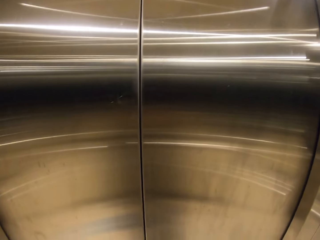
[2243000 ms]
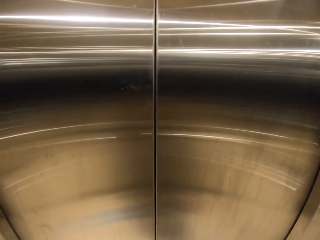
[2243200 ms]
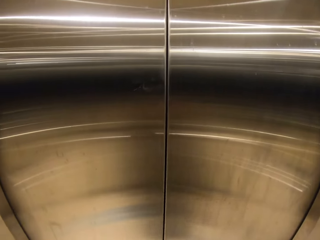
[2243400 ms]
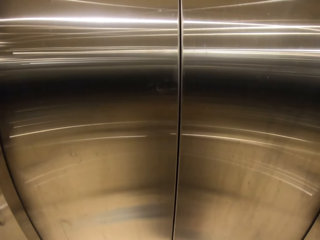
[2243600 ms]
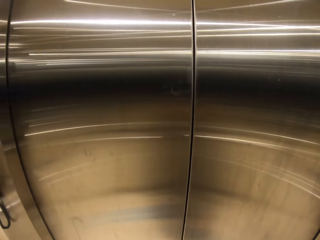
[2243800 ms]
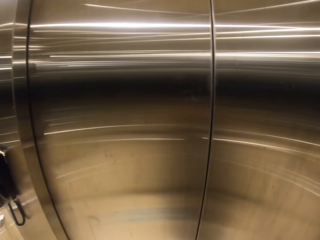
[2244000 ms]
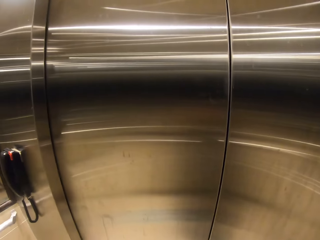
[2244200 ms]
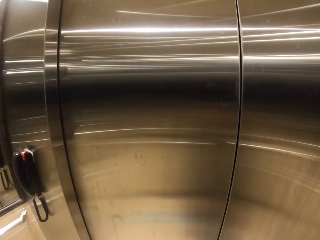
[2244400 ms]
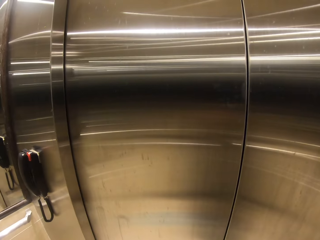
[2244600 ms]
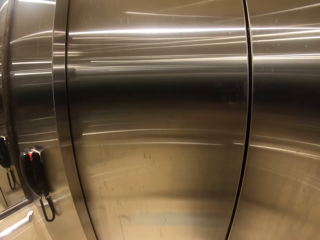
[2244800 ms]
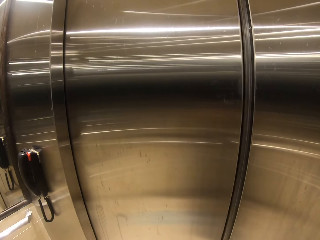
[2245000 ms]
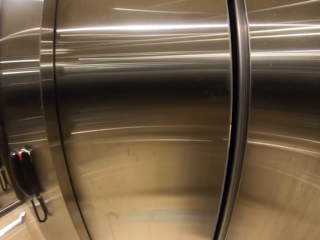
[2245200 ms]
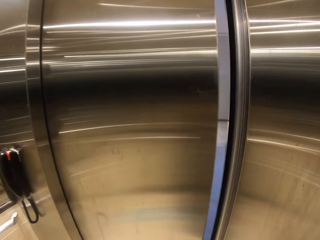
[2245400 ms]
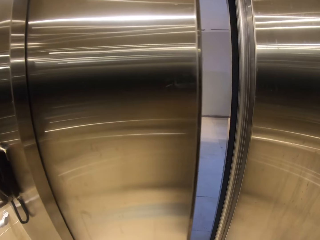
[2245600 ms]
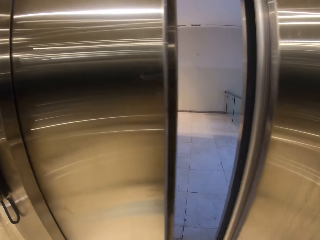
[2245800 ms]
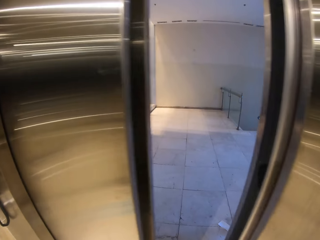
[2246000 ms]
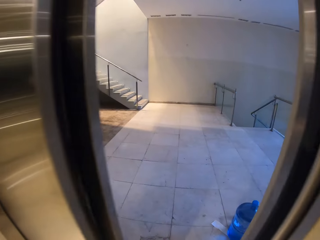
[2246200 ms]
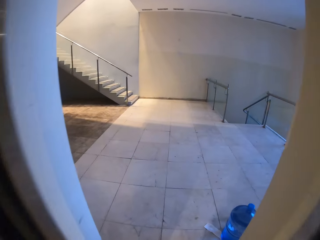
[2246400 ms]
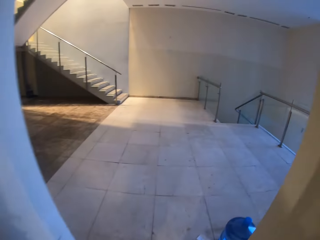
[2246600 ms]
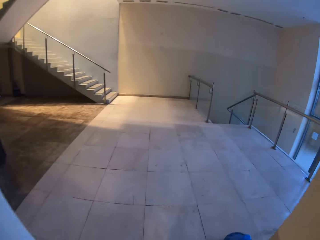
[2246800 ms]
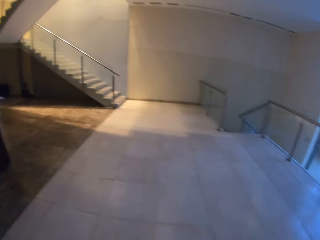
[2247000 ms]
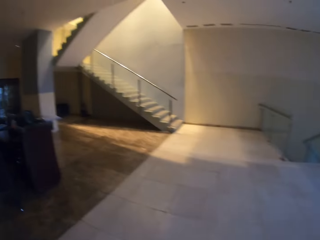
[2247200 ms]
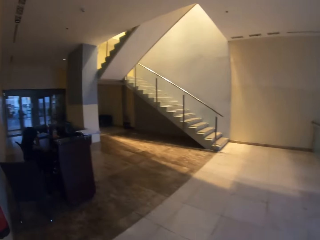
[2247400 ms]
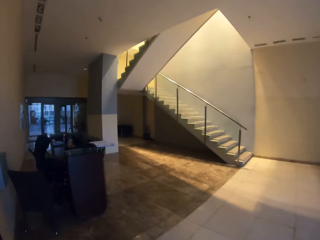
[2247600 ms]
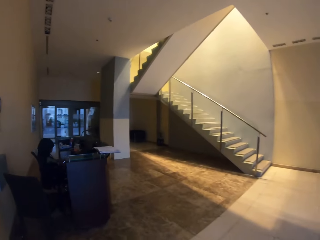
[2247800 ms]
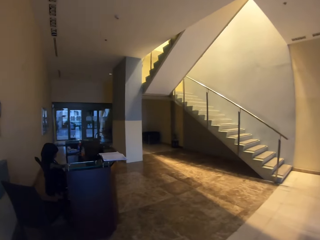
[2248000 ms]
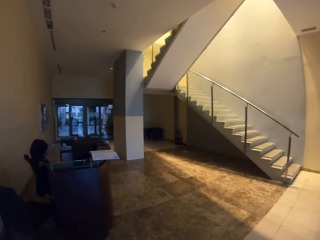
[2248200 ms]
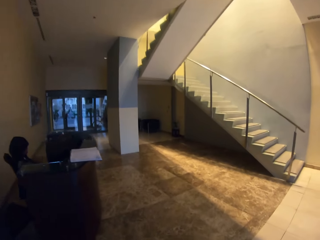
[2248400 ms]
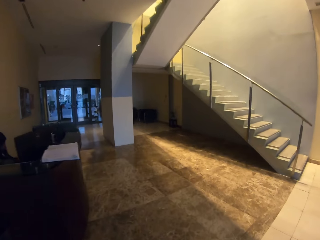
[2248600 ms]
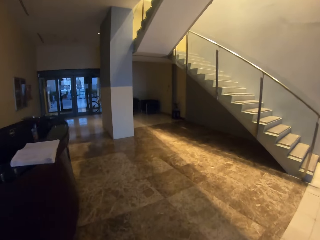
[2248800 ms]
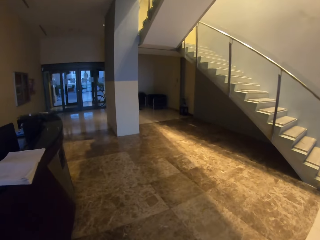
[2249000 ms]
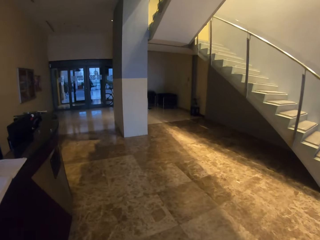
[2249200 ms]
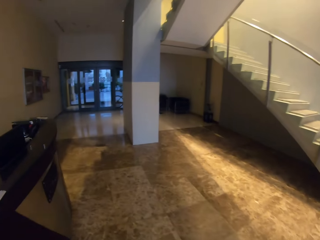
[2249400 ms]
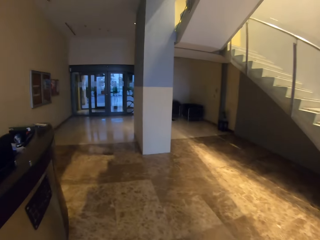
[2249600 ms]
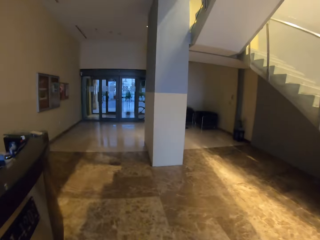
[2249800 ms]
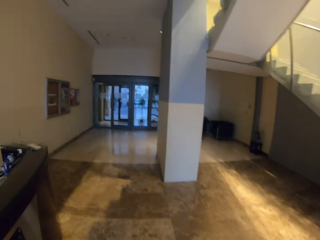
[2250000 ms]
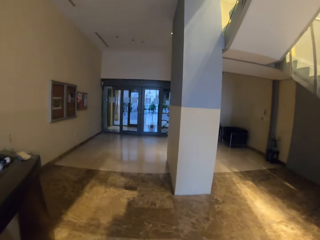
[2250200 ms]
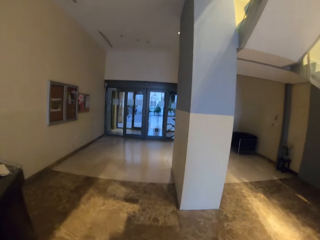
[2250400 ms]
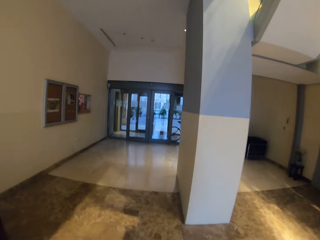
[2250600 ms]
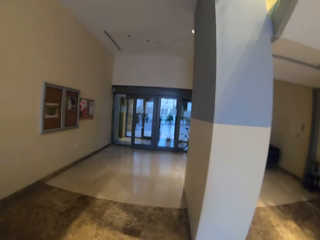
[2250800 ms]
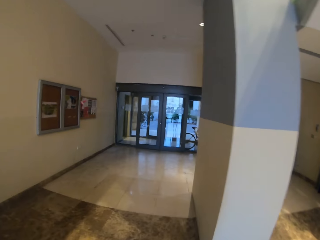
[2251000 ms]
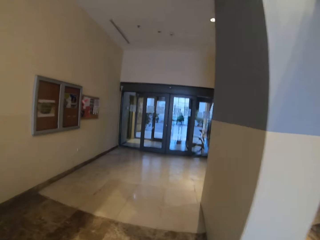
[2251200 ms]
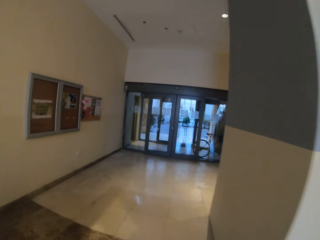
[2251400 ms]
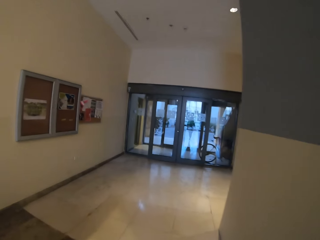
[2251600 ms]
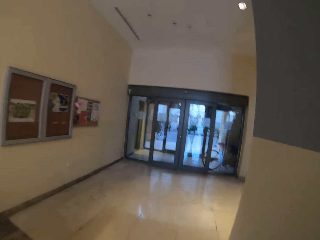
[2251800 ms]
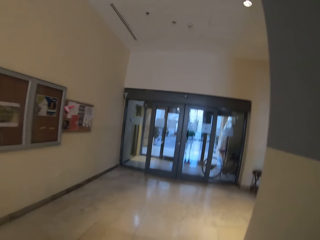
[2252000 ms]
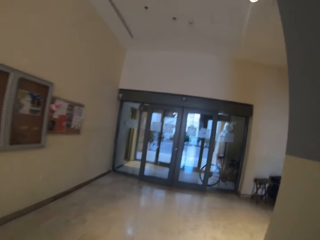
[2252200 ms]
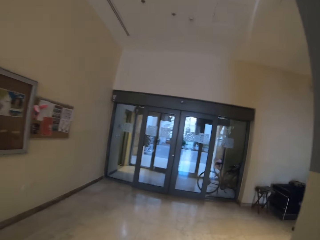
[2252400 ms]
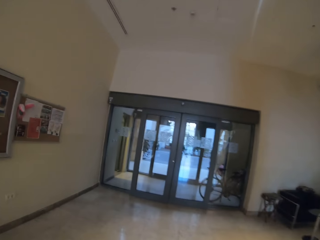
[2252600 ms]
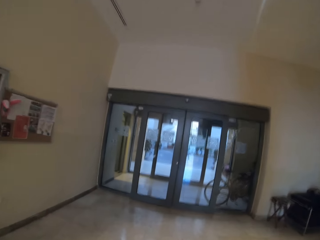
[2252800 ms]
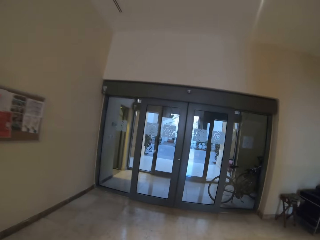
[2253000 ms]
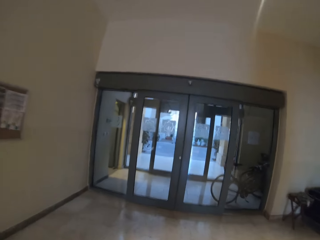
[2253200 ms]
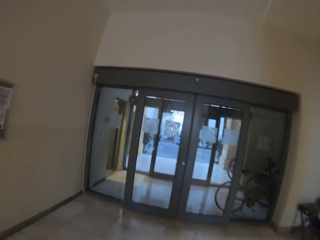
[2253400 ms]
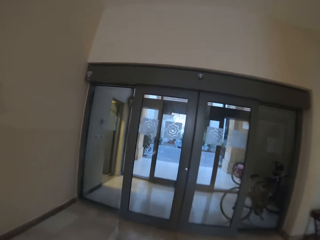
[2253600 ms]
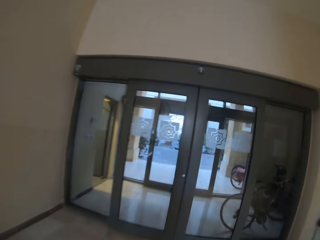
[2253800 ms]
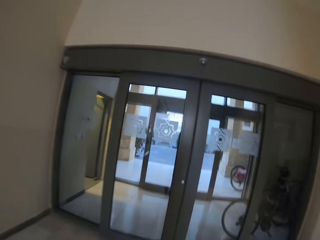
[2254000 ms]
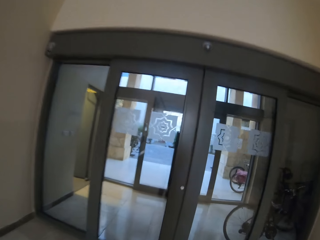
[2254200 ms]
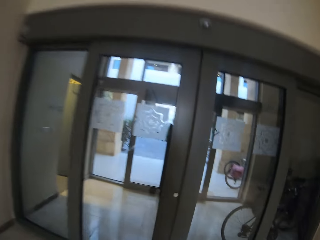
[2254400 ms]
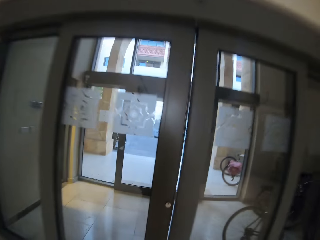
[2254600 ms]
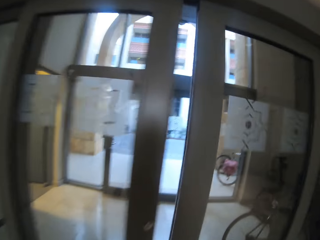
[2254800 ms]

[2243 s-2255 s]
The camera wearer gets out of the lift and moves around the room. A woman sits.

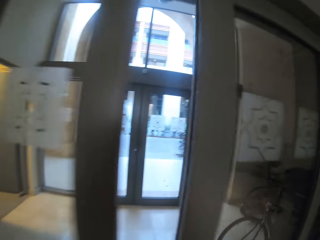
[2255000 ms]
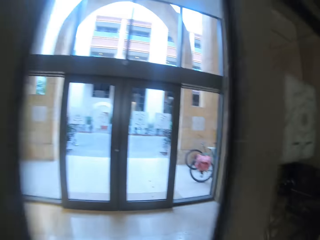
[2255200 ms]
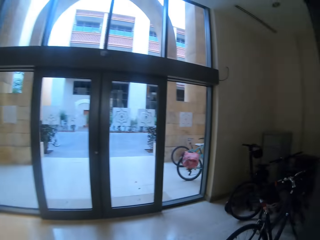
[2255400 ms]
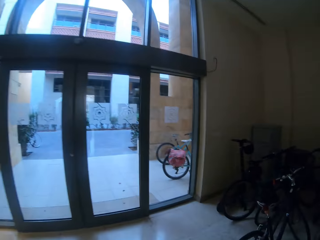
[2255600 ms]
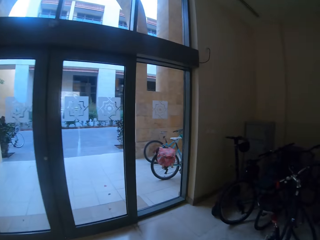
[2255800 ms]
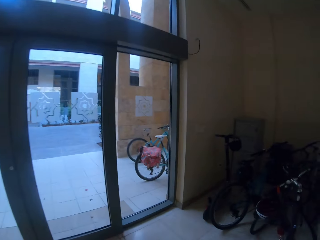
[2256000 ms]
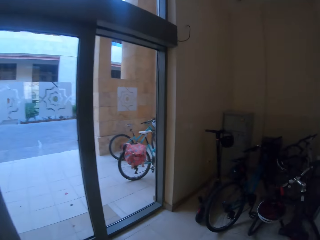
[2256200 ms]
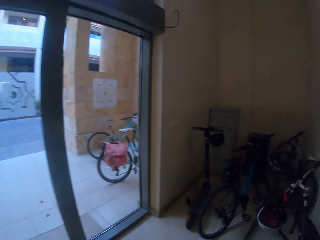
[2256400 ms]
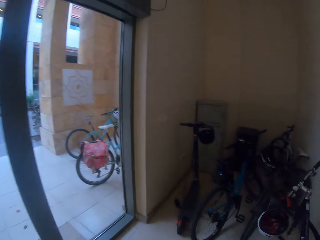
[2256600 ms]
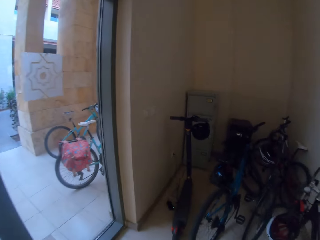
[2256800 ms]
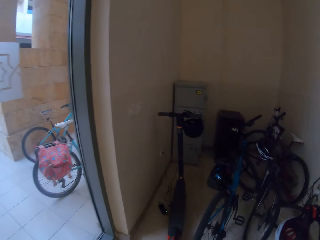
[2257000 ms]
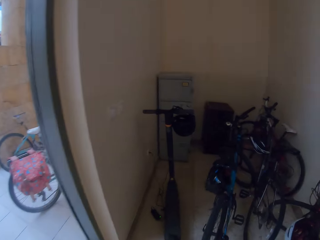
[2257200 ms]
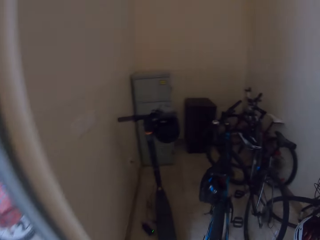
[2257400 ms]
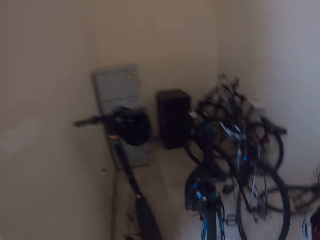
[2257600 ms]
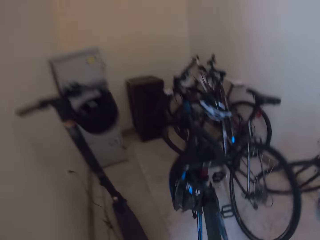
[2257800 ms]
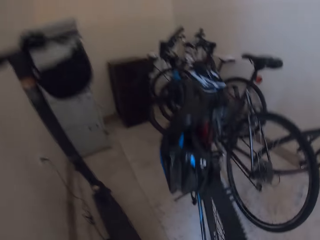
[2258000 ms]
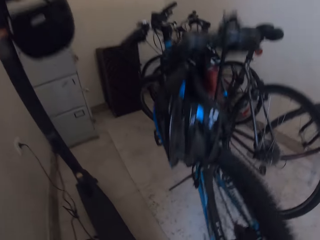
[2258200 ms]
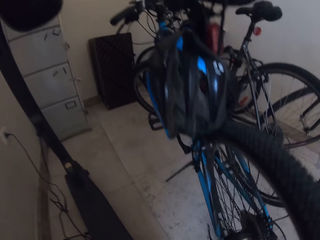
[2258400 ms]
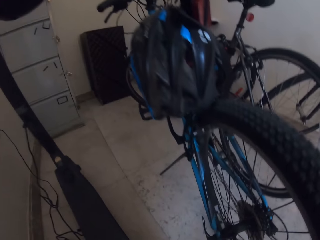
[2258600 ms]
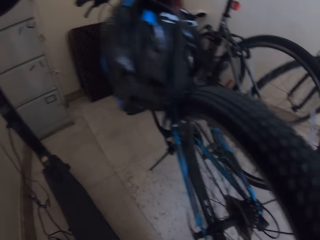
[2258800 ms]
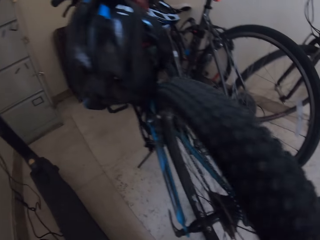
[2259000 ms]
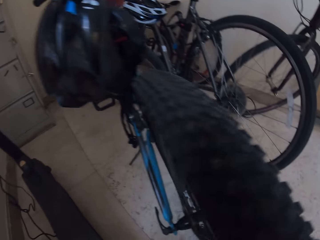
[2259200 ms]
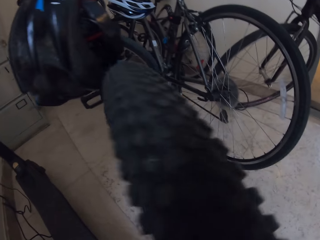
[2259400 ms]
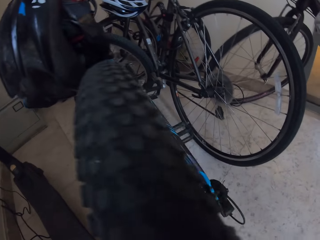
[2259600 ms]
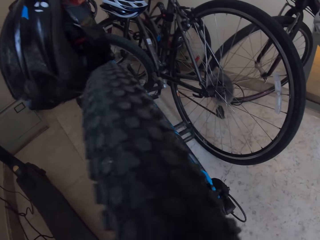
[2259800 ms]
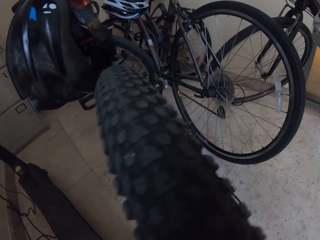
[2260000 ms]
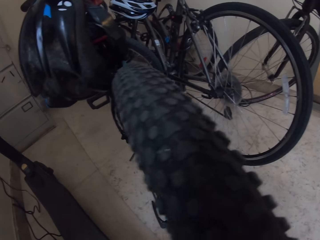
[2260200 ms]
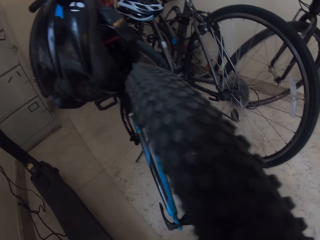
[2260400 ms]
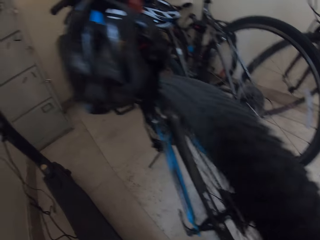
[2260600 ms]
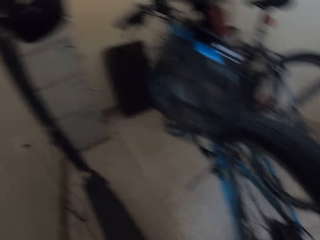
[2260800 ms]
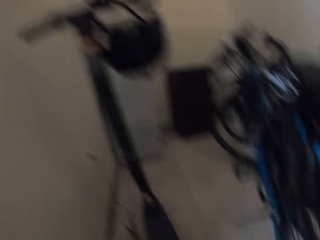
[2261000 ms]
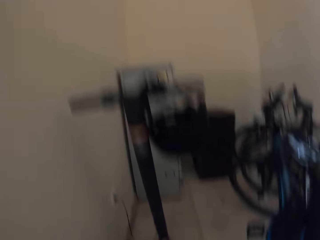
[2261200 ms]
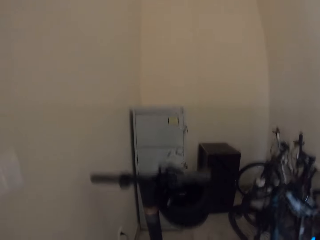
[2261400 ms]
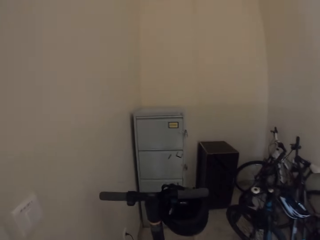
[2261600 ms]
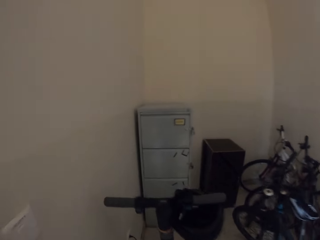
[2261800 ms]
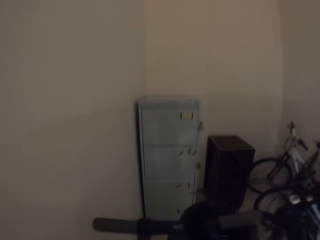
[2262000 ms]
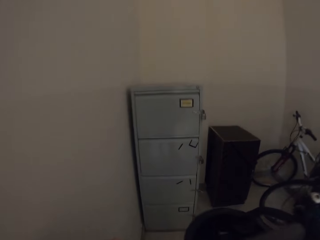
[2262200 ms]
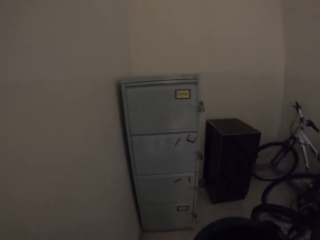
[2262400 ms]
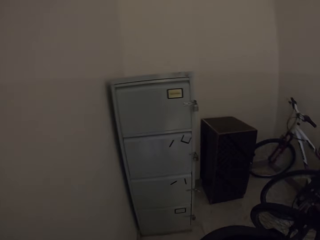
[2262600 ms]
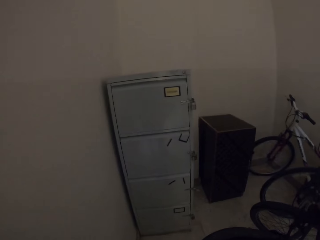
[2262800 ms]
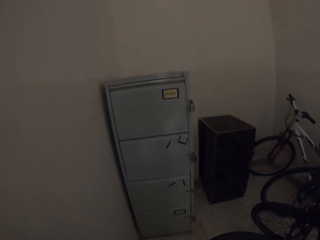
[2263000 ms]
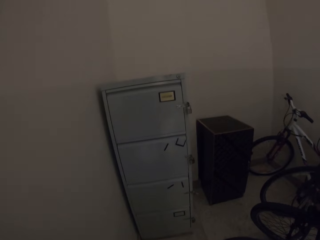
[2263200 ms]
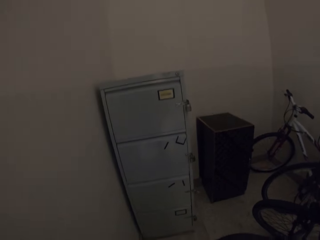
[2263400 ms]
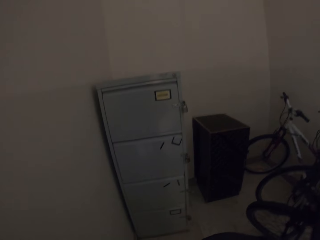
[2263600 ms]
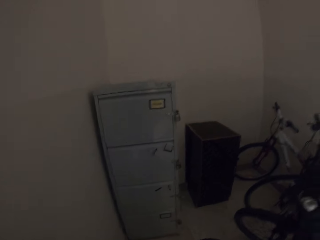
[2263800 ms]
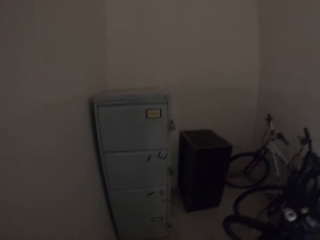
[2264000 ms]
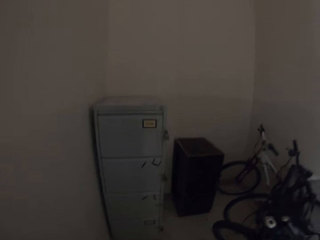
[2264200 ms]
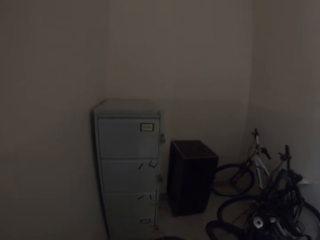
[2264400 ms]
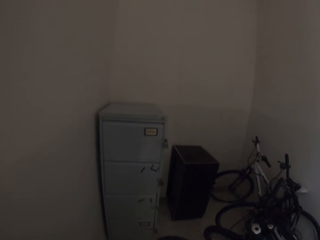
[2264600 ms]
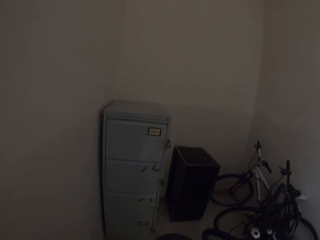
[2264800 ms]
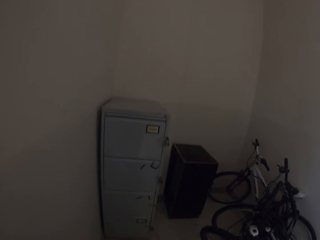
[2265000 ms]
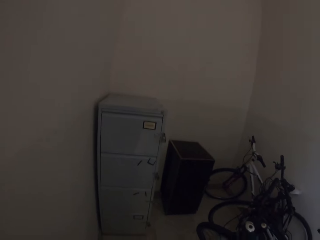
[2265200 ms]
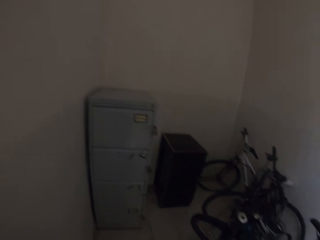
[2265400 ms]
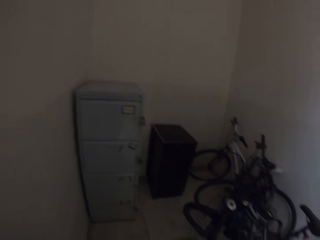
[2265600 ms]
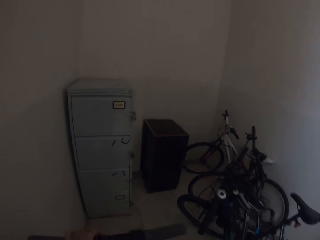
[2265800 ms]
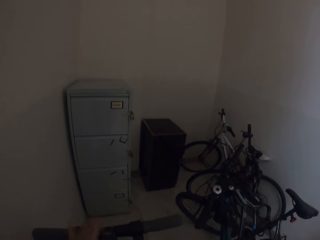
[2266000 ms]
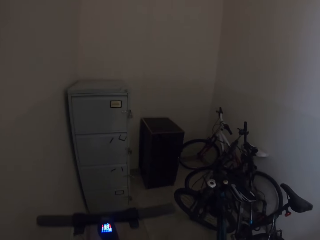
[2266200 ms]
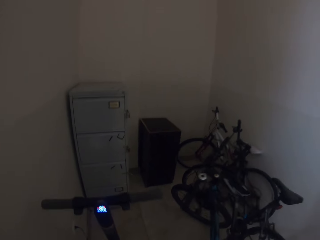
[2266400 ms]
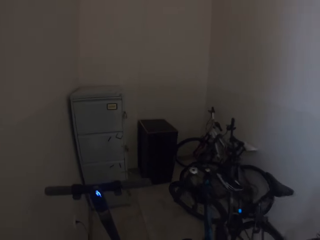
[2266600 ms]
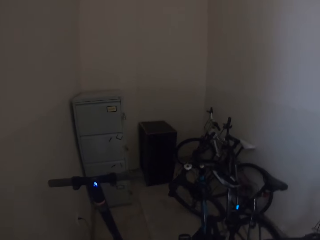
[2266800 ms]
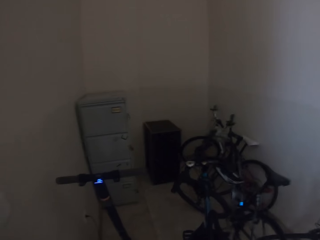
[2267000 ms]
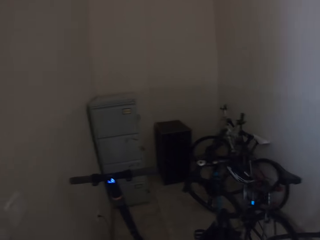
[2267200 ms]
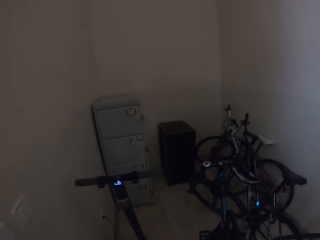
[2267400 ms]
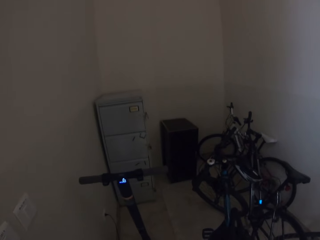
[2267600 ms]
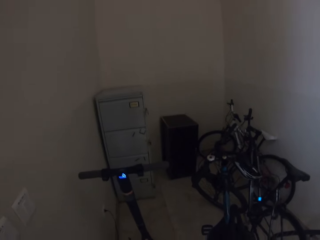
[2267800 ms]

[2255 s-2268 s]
The camera wearer picks up a bike.
